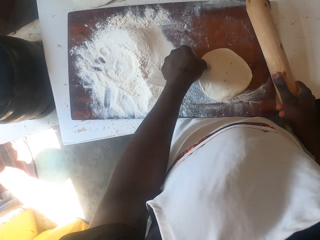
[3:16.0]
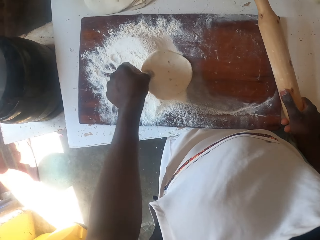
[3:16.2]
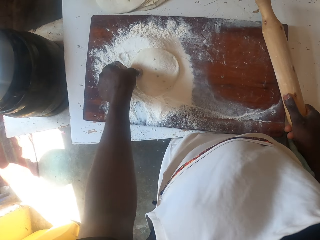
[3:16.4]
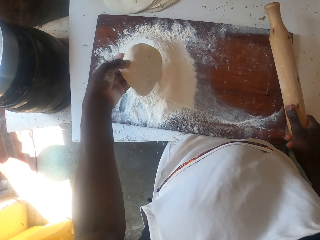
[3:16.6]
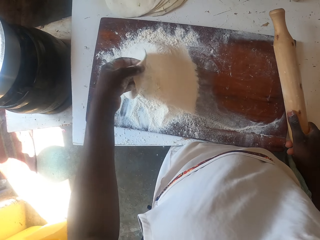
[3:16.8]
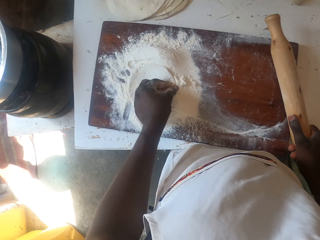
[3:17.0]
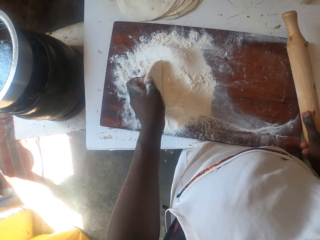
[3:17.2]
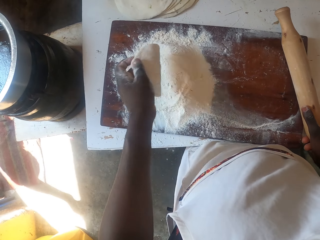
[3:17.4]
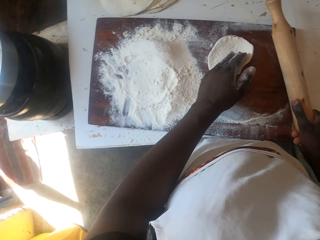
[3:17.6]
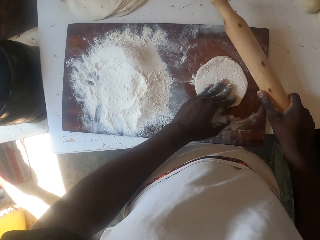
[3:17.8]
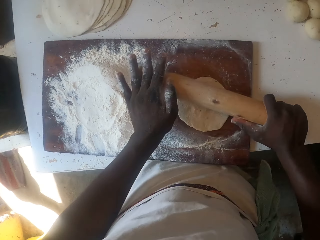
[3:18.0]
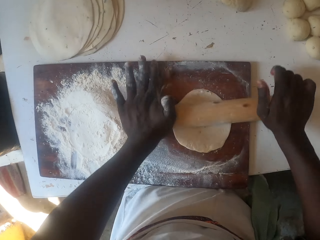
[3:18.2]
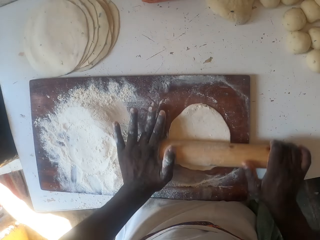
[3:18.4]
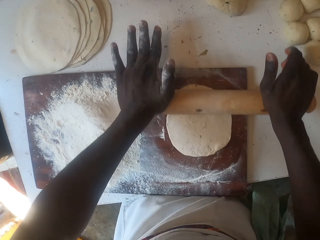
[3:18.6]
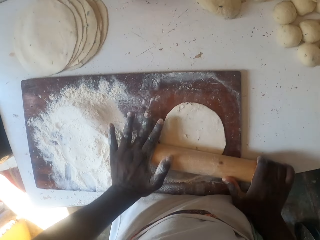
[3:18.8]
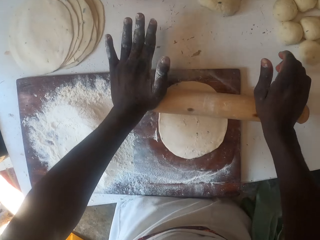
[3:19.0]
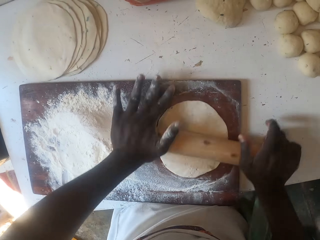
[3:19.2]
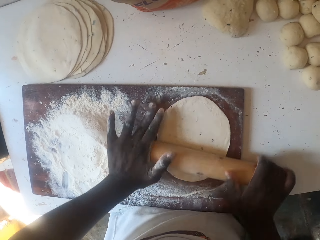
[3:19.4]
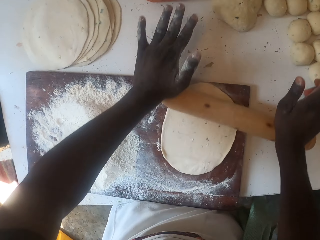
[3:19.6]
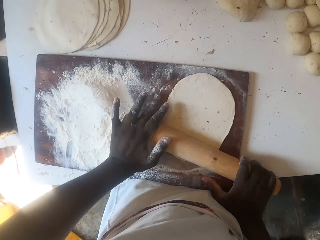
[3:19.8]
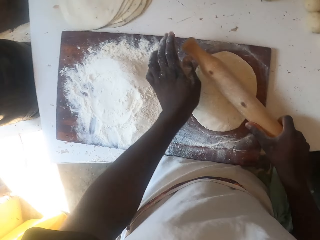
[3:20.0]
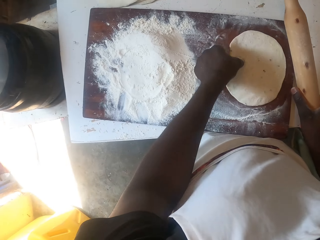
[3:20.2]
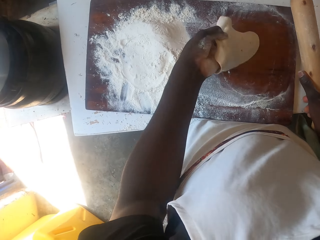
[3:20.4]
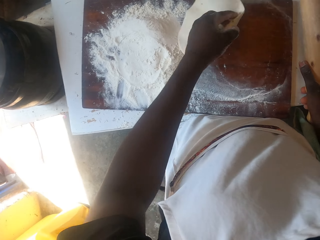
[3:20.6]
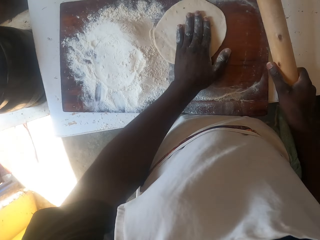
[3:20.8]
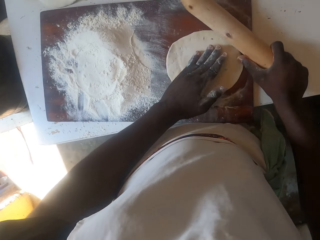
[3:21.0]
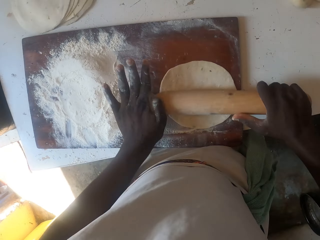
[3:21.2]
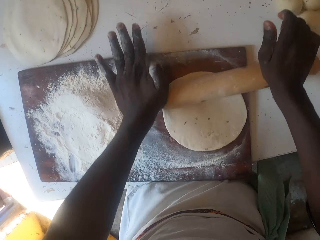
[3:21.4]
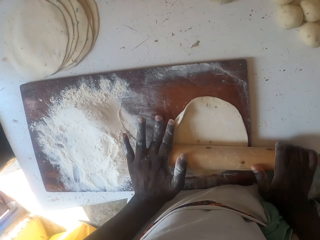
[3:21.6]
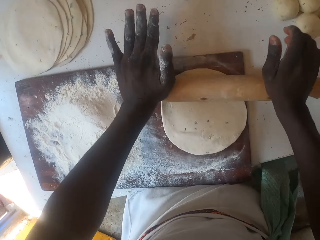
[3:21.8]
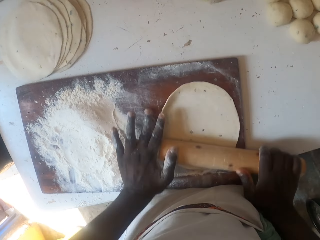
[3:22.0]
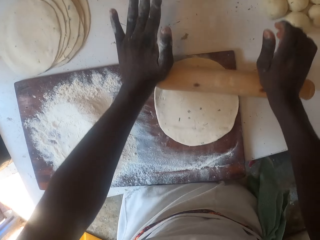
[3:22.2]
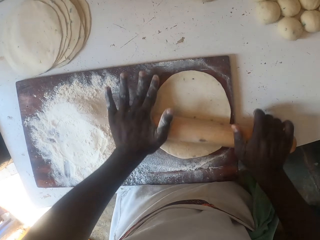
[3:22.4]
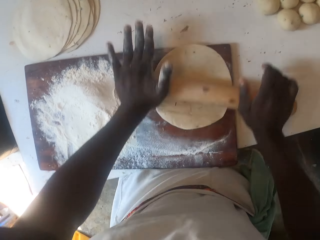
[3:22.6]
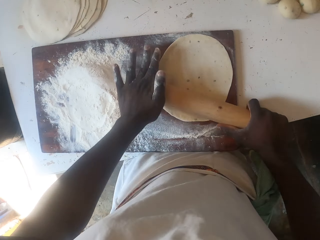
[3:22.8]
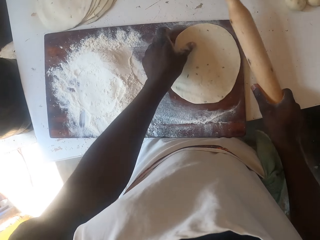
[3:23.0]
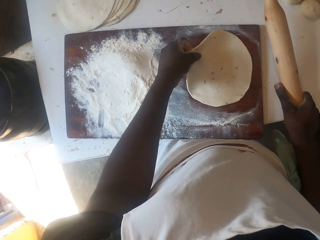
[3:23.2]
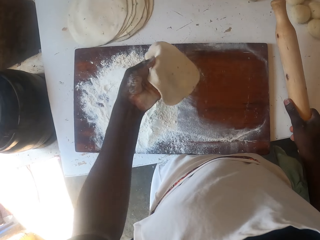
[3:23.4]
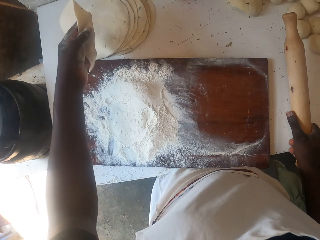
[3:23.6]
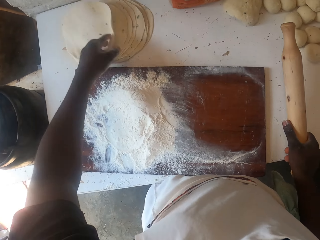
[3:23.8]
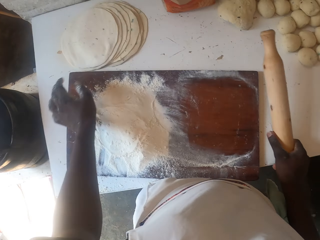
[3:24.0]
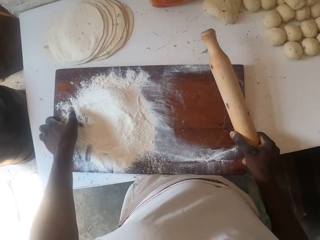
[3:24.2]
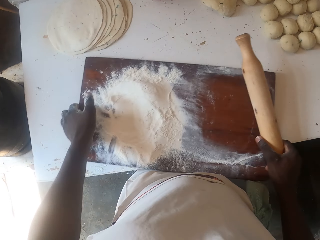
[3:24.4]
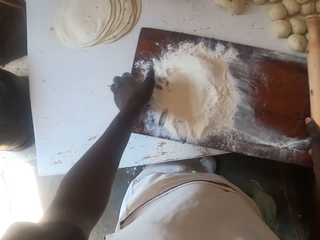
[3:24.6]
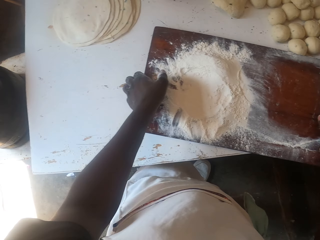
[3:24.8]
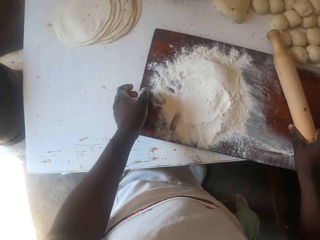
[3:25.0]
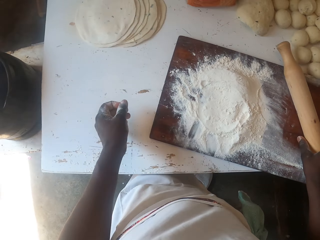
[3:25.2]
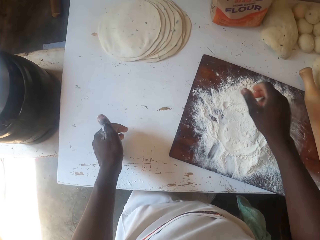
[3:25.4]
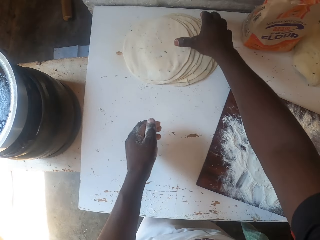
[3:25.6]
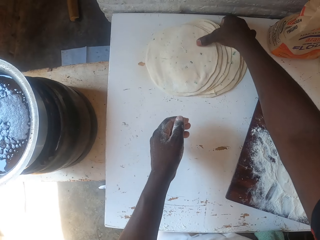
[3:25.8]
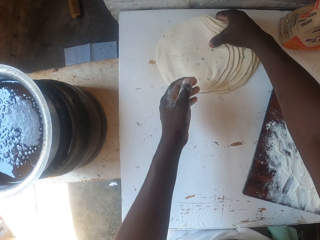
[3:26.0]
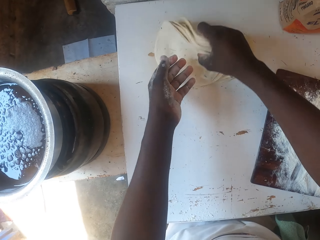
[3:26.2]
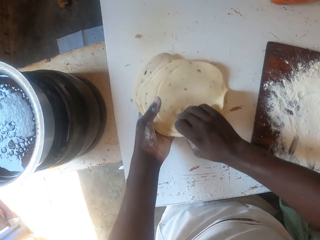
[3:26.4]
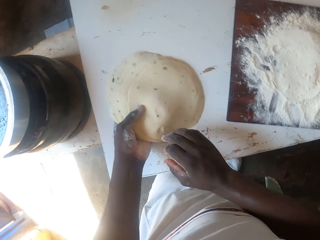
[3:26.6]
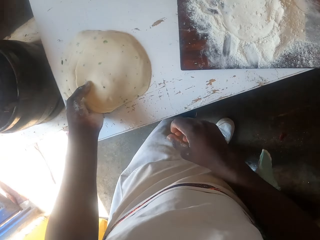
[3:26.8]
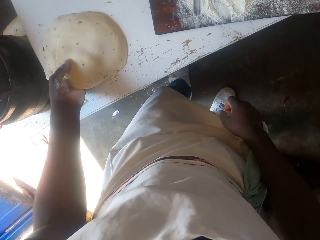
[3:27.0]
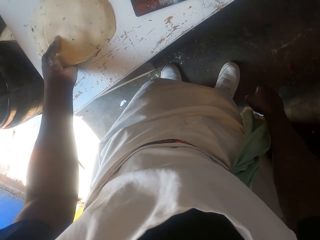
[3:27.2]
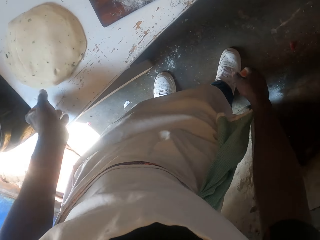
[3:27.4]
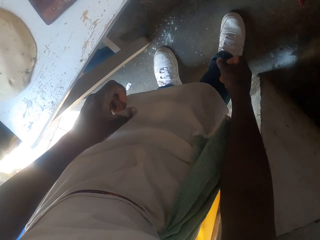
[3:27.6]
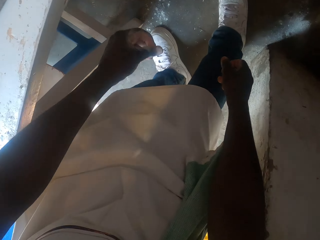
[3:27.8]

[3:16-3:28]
The camera wearer puts the dough on the flour. They dip the dough in the flour. They dip the dough in the flour again. They flip the dough on the flour. They place the dough on the table and flatten the dough with the rolling pin. They flip the dough. They roll the dough. They place the dough on the table. They move the rolling board with both hands on the table. They flip up the doughs on the table.

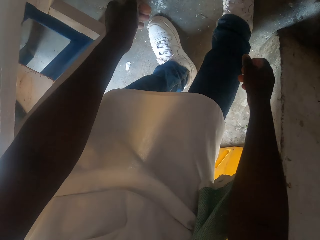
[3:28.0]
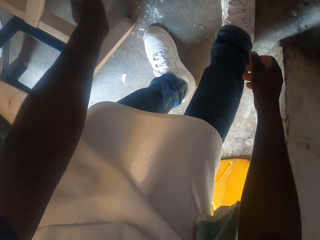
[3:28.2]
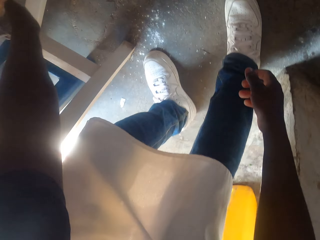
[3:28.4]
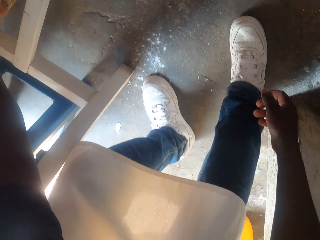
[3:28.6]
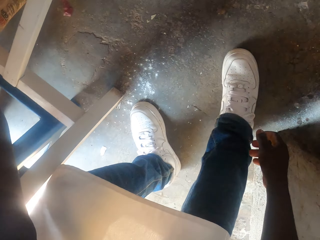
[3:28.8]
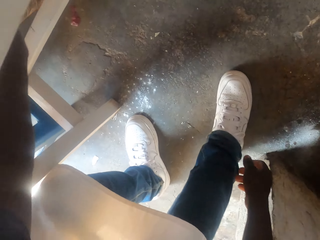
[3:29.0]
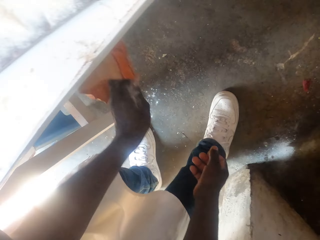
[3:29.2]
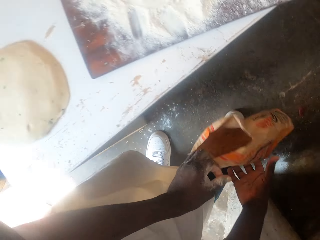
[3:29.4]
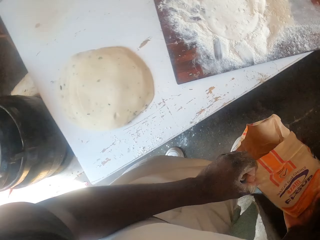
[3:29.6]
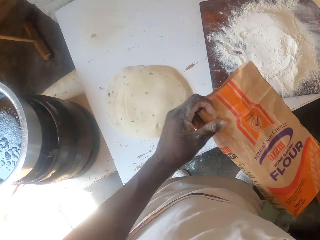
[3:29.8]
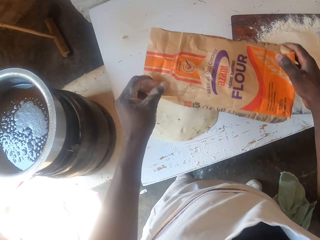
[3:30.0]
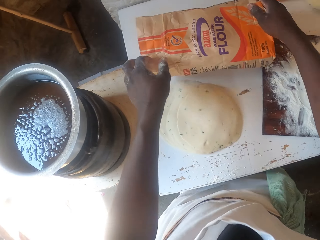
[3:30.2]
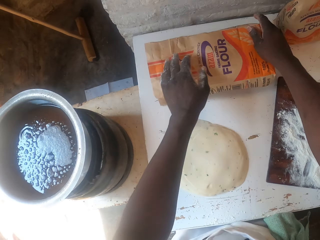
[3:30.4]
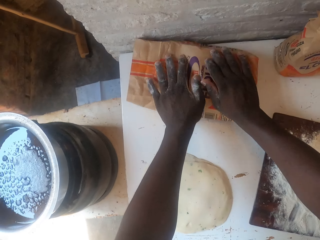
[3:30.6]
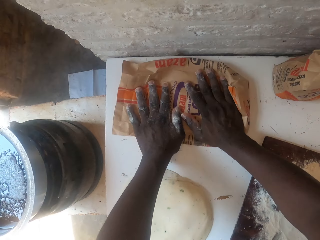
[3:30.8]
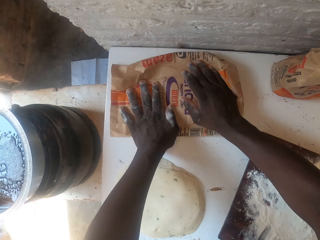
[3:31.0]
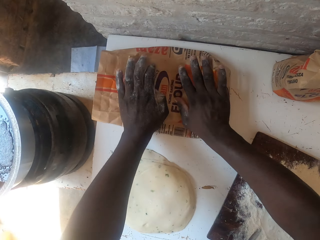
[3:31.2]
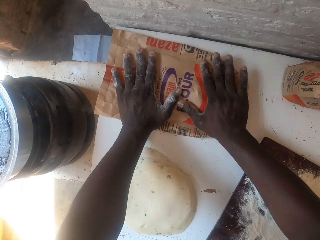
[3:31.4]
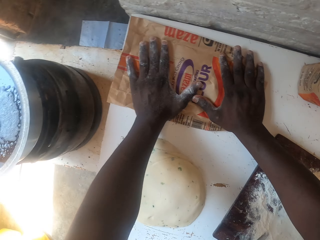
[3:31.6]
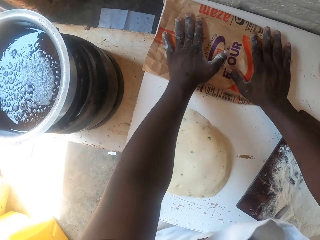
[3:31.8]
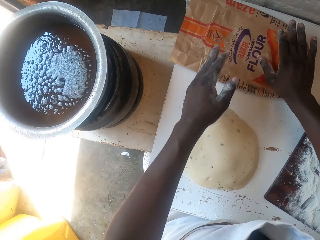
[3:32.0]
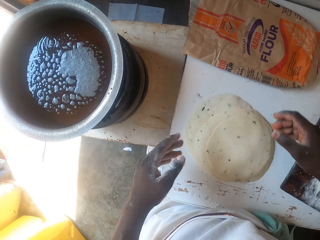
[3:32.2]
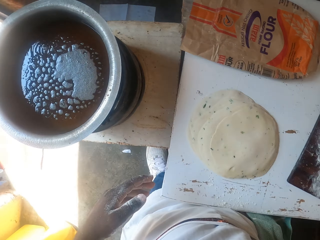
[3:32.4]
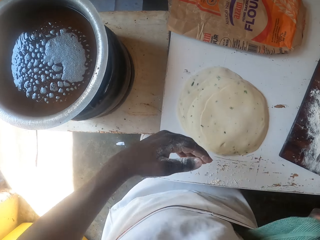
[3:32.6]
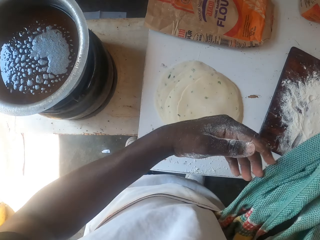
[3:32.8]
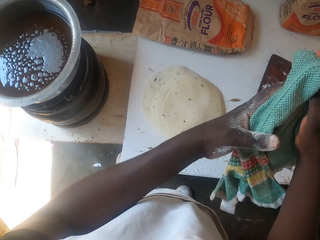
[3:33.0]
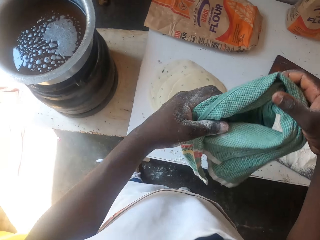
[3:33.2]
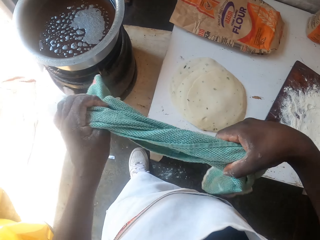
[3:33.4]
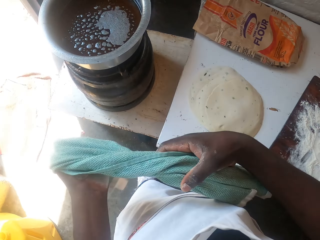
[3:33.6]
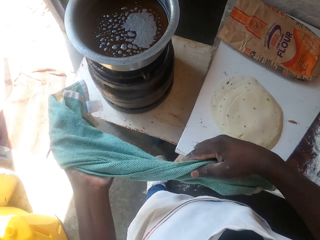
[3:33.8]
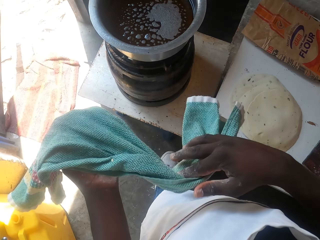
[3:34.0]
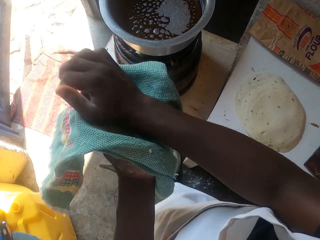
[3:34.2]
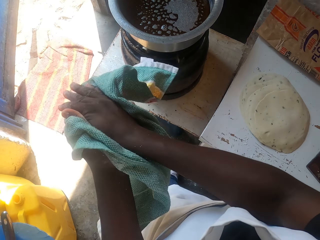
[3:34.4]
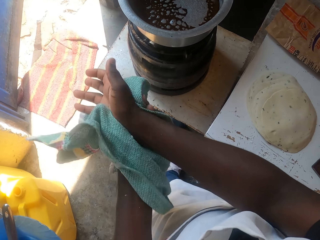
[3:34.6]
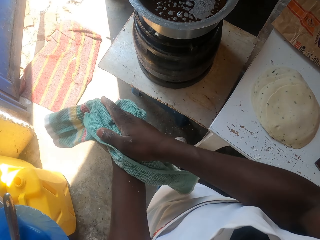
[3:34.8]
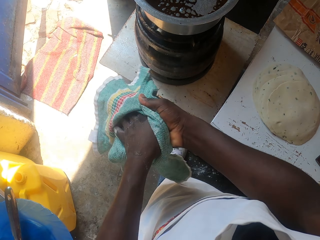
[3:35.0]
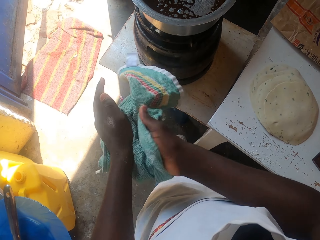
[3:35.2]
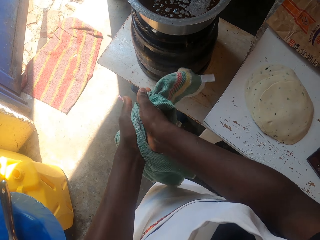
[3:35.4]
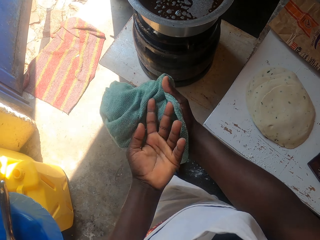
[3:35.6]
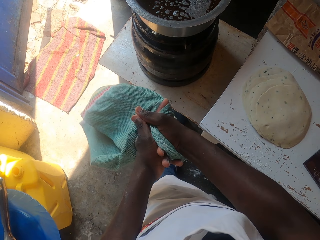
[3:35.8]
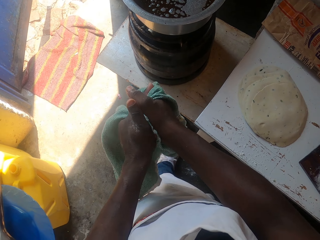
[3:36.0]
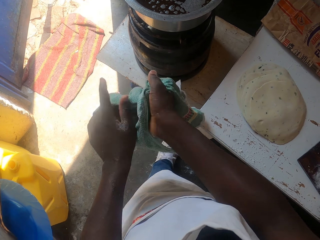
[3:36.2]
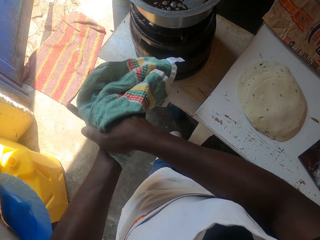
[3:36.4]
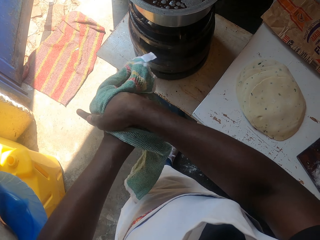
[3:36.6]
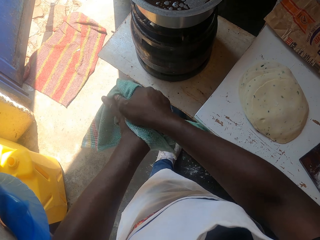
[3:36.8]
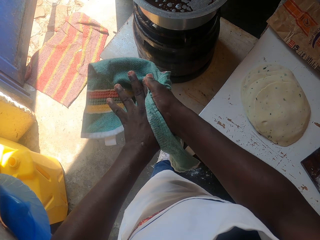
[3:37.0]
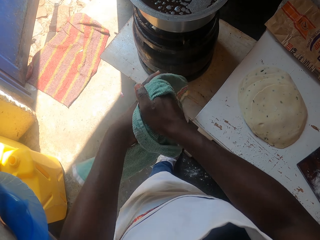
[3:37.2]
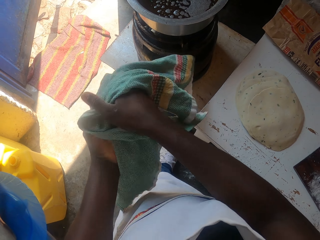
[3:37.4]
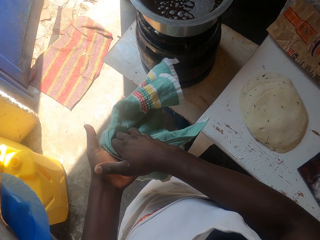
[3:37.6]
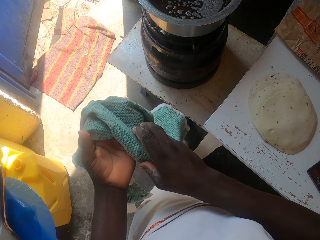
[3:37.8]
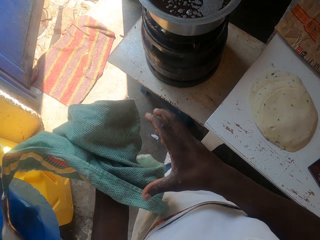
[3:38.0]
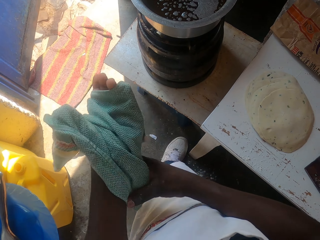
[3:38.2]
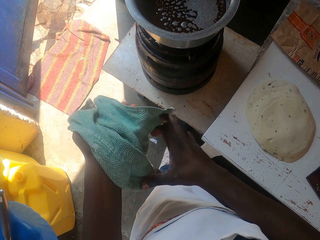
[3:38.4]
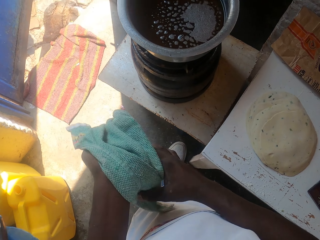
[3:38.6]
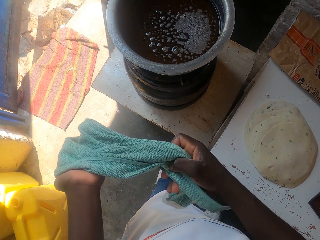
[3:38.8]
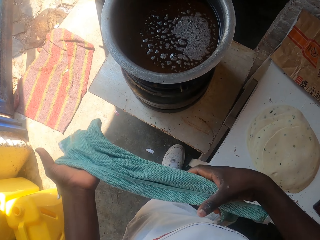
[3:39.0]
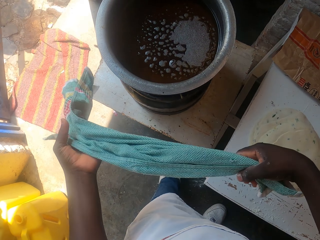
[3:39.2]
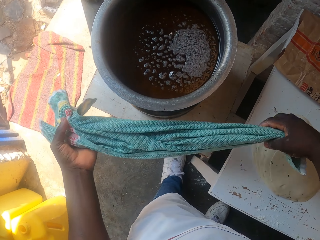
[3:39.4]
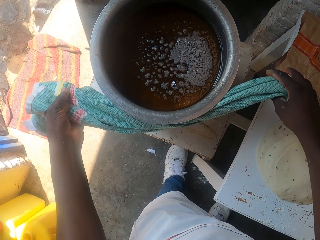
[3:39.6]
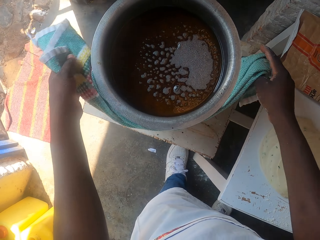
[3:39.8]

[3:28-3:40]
The camera wearer looks around. He bends forward under the table. He picks up a flour packet and places the flour packet on the table. He flattens the packet with both hands. He looks around the kitchen. He holds a piece of cloth and removes the piece of cloth in the pocket. He wipes his hands with the piece of cloth.
